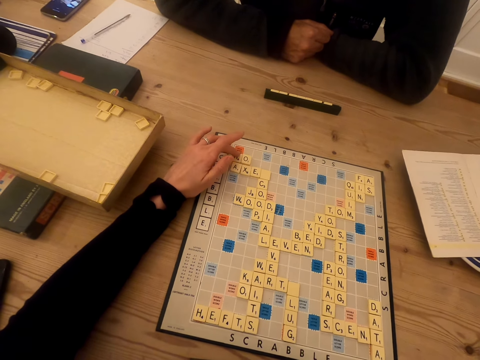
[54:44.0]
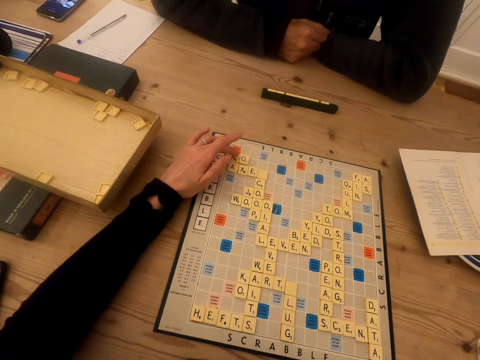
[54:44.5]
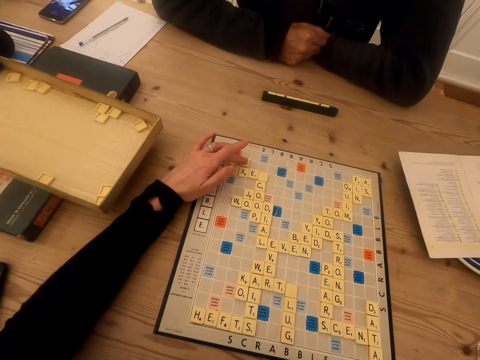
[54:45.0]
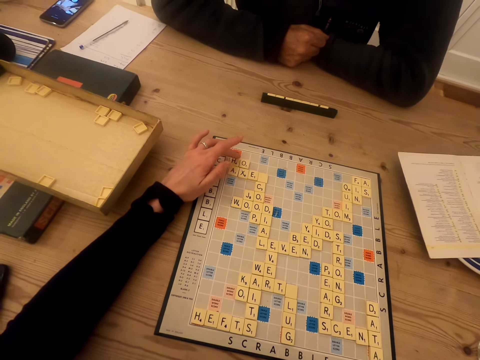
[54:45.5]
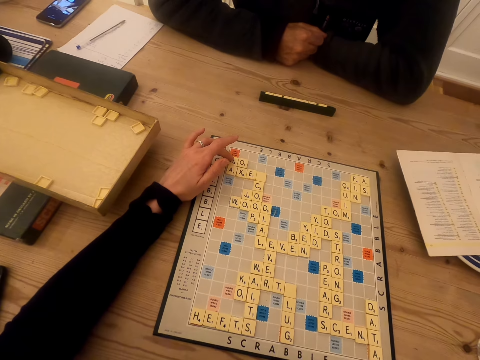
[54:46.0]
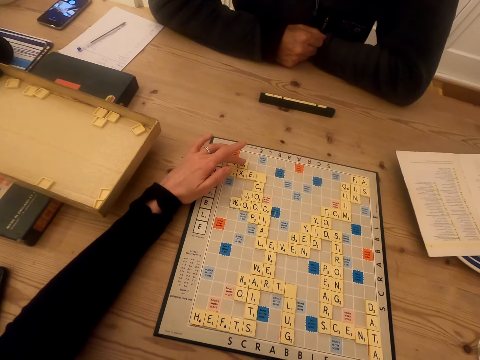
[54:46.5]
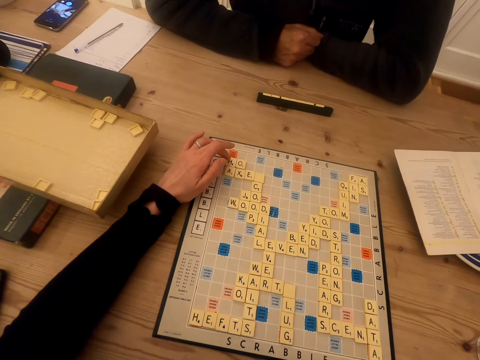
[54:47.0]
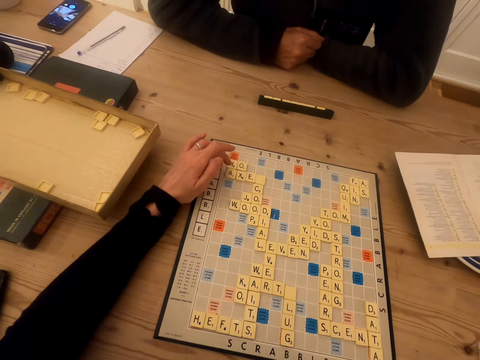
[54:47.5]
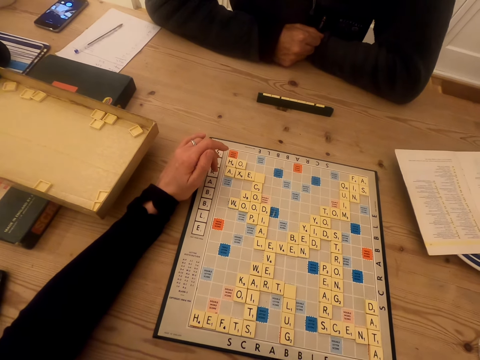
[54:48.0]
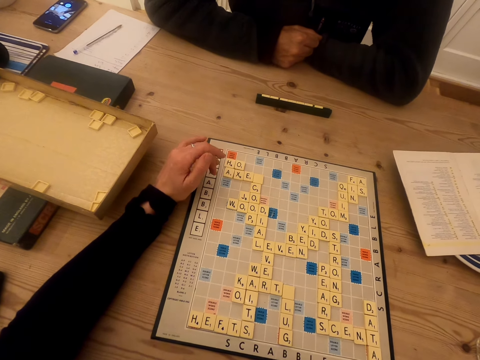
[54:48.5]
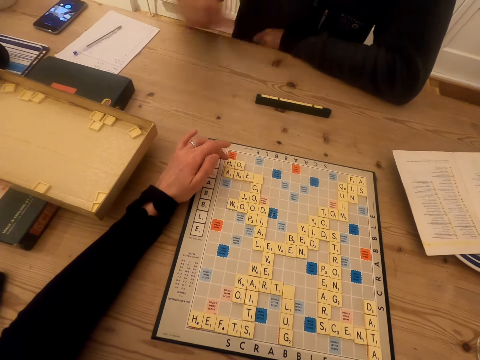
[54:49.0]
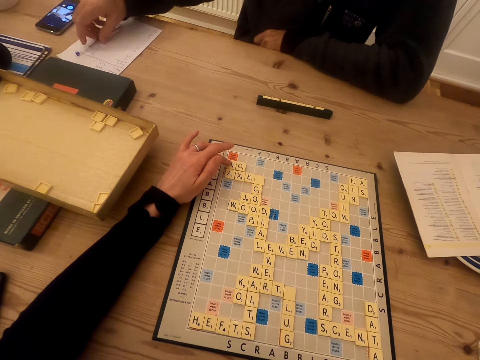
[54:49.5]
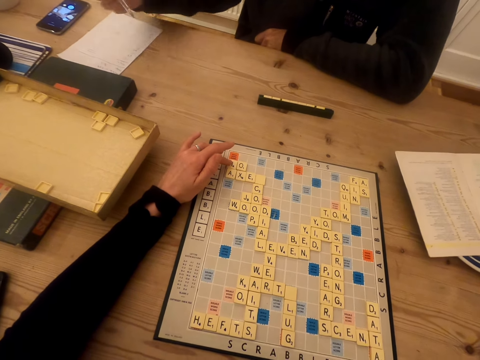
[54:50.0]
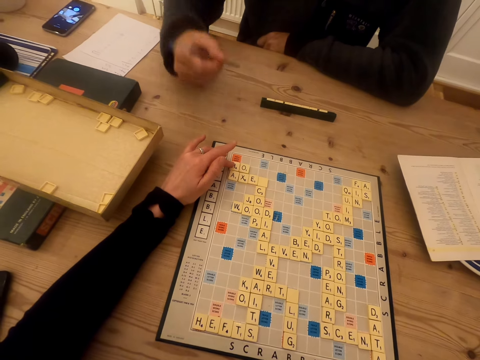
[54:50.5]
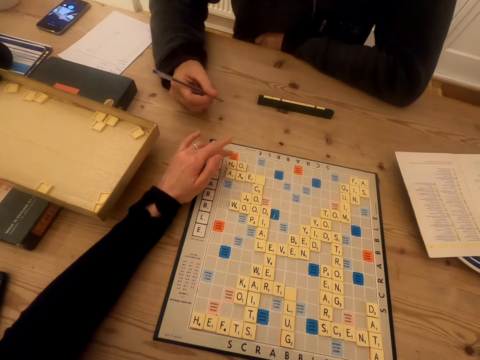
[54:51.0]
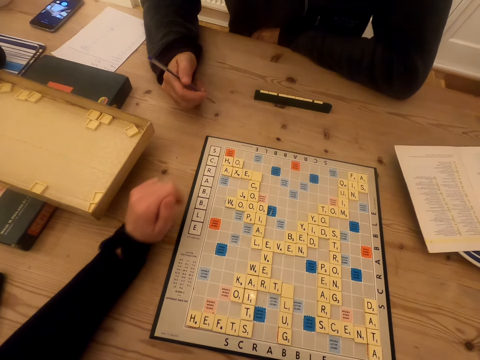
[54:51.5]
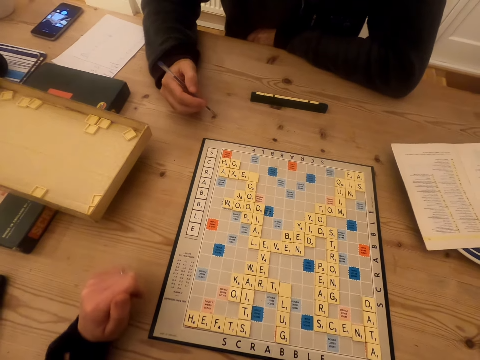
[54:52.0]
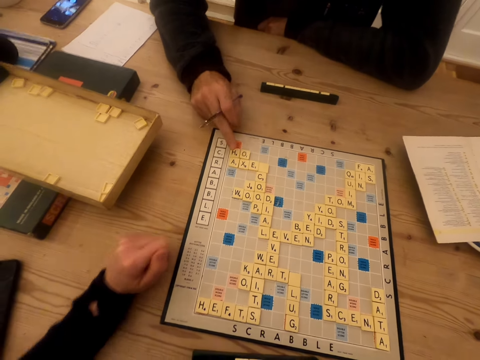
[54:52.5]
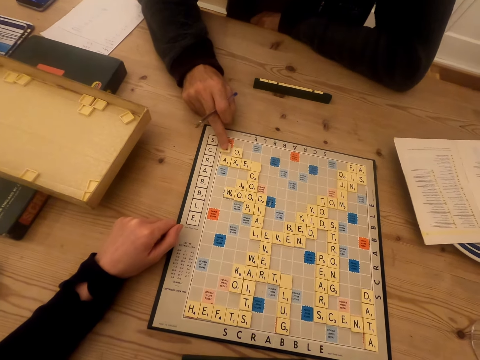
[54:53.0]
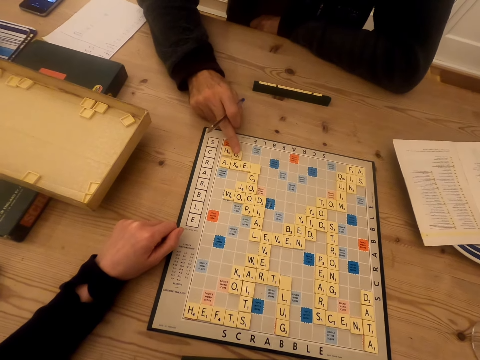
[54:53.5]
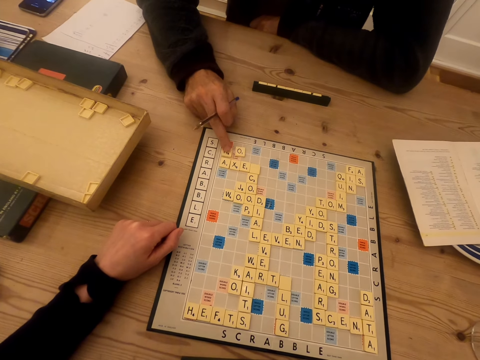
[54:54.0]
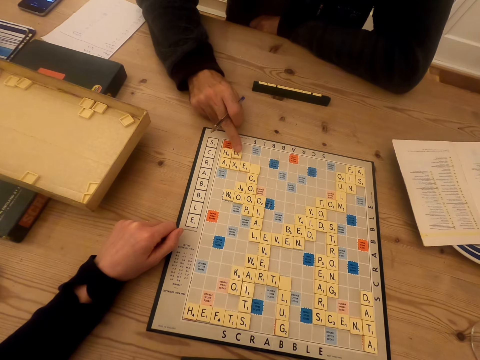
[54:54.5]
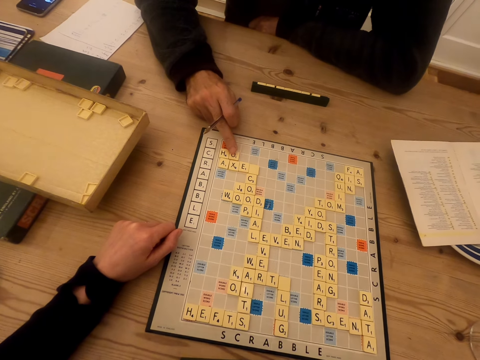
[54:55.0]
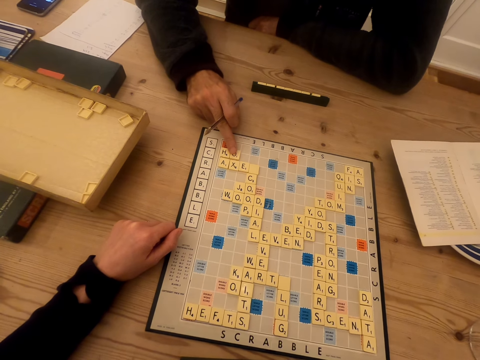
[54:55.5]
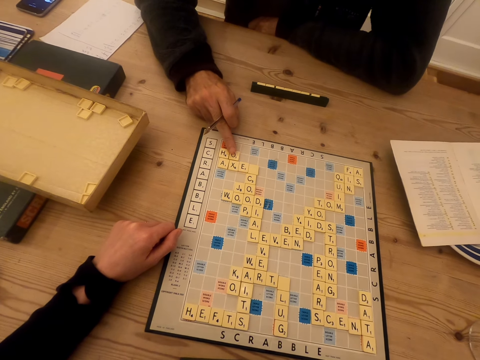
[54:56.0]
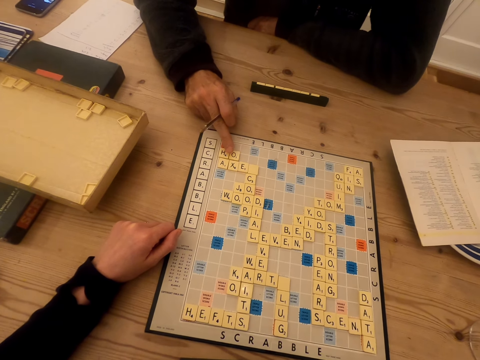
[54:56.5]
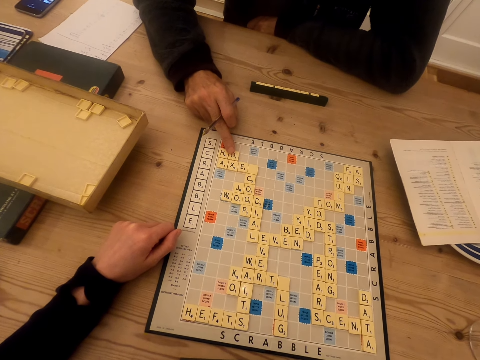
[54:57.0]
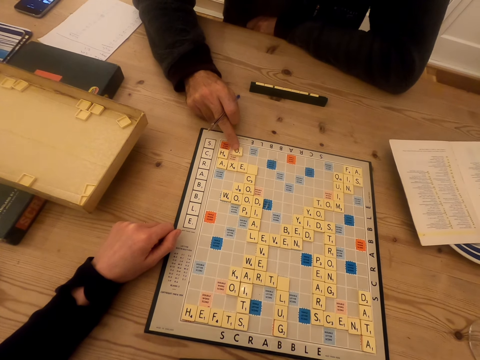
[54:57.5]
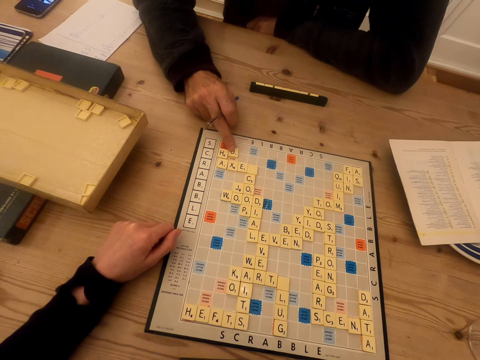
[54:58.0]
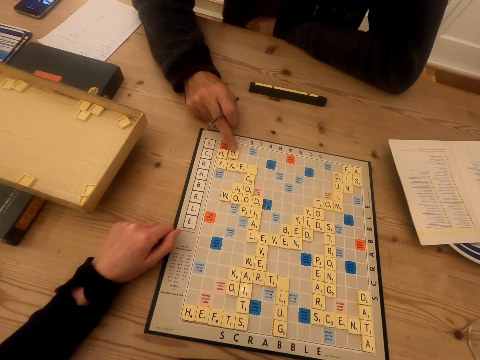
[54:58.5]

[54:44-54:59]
A man picks up a pen. The camera wearer moves the left hand. The man moves the scrabble tiles.

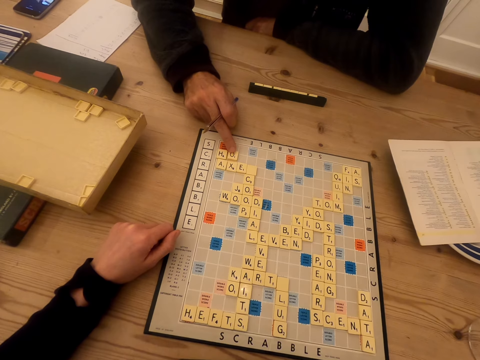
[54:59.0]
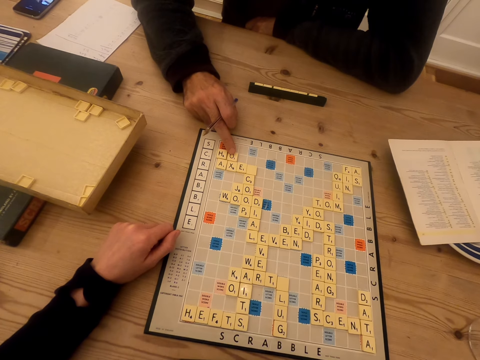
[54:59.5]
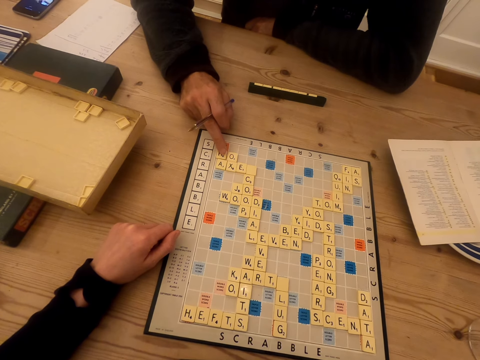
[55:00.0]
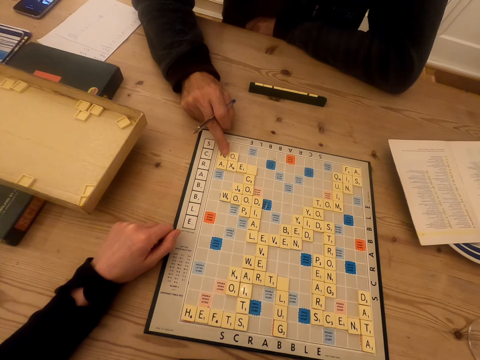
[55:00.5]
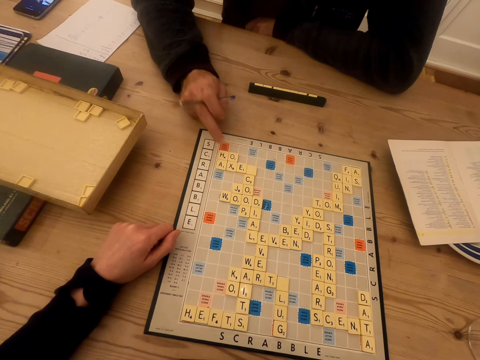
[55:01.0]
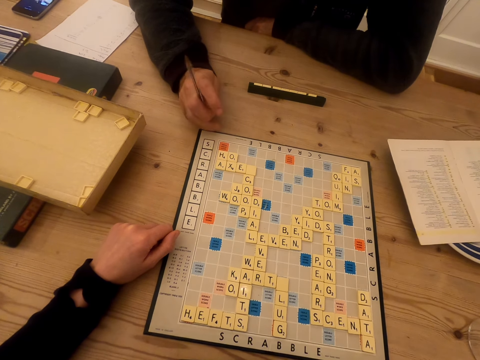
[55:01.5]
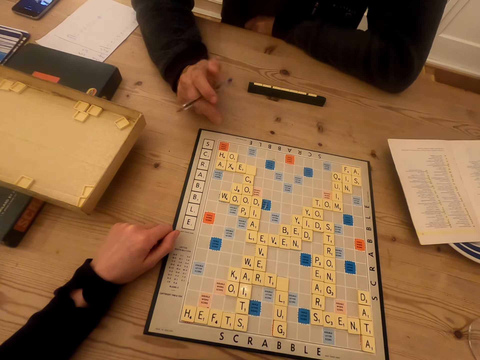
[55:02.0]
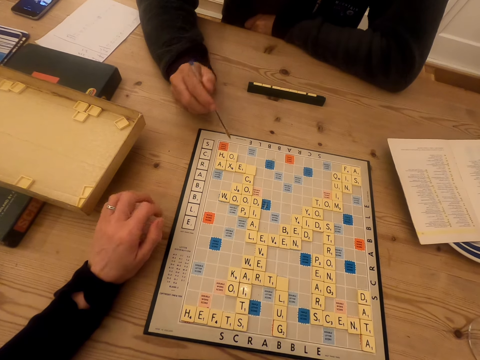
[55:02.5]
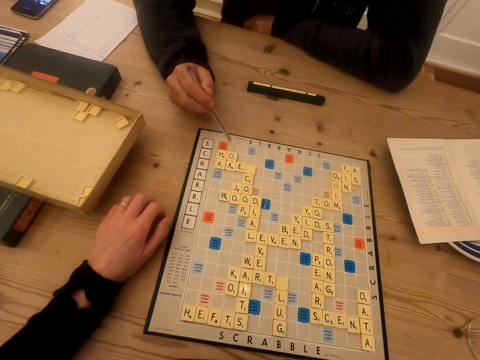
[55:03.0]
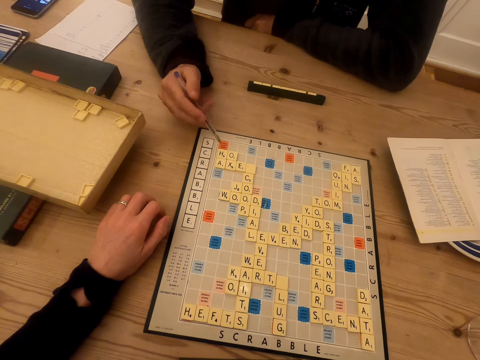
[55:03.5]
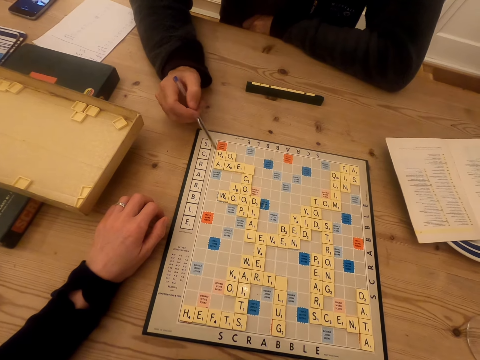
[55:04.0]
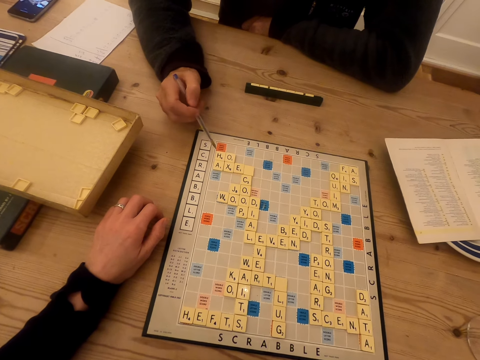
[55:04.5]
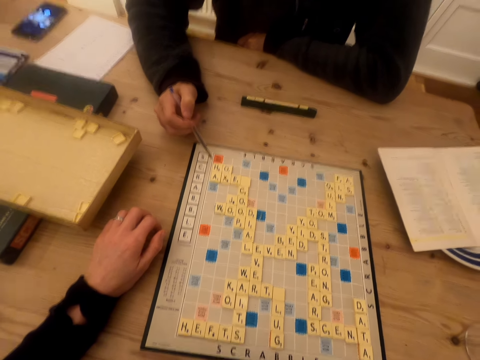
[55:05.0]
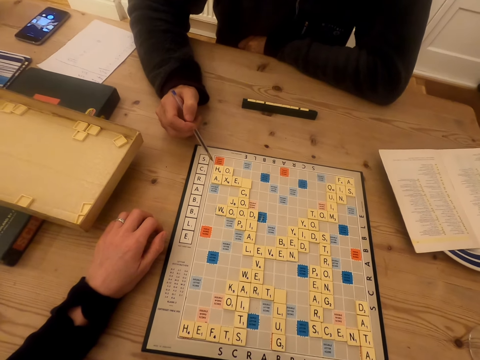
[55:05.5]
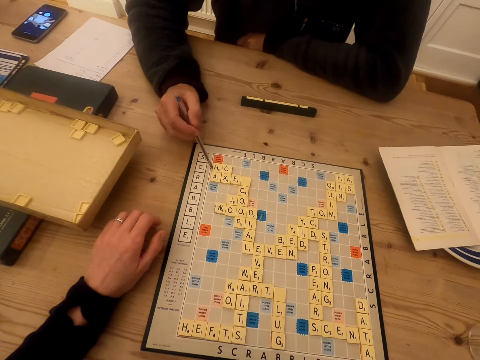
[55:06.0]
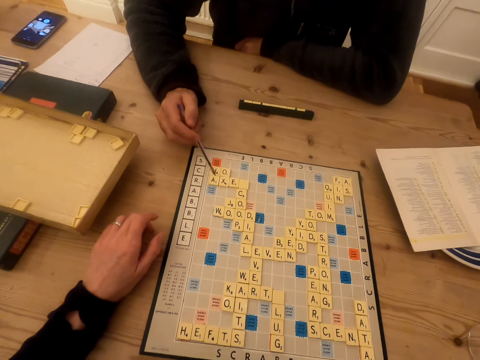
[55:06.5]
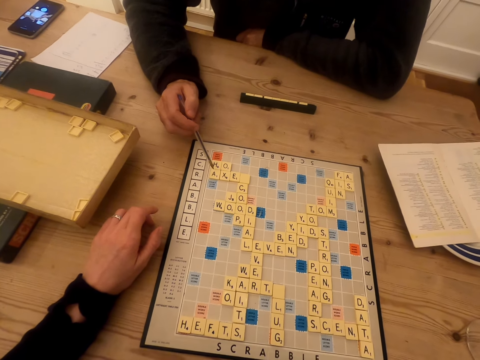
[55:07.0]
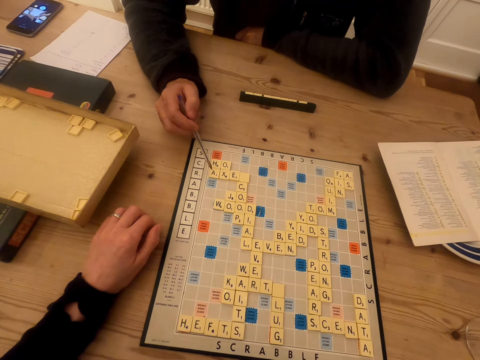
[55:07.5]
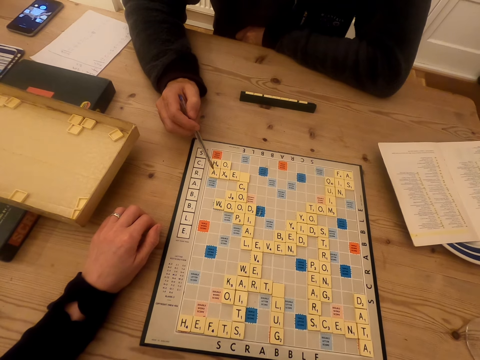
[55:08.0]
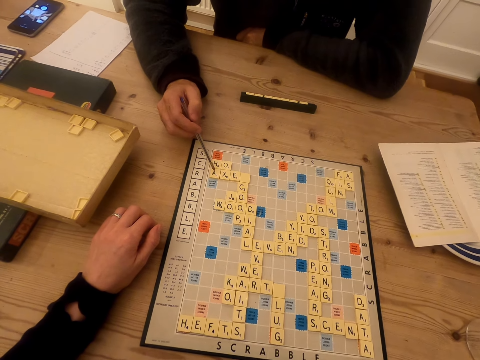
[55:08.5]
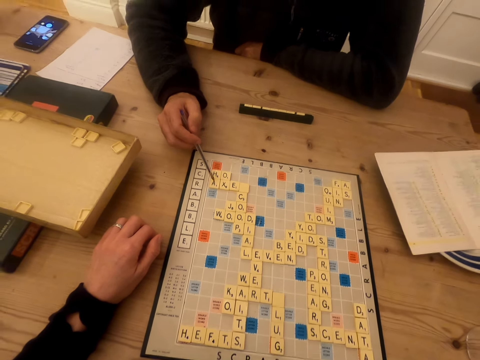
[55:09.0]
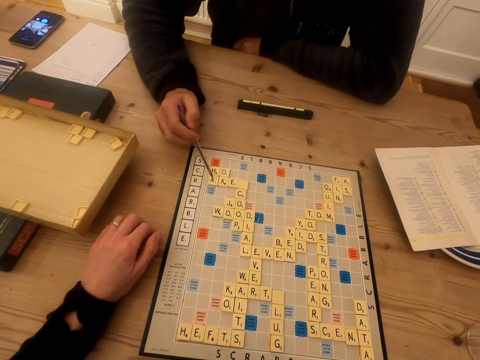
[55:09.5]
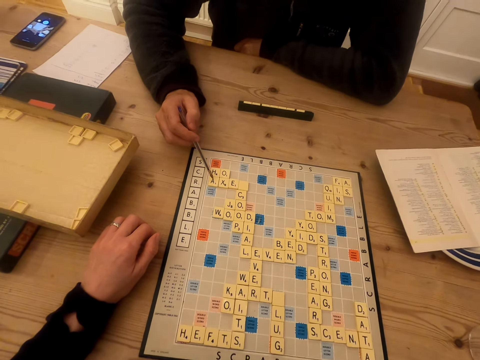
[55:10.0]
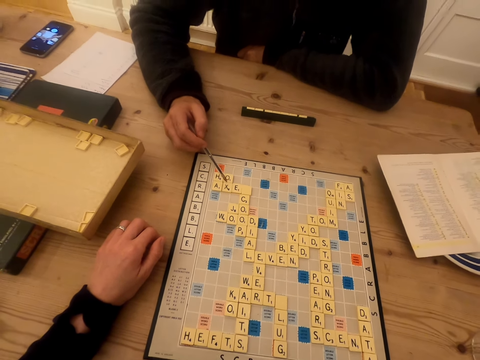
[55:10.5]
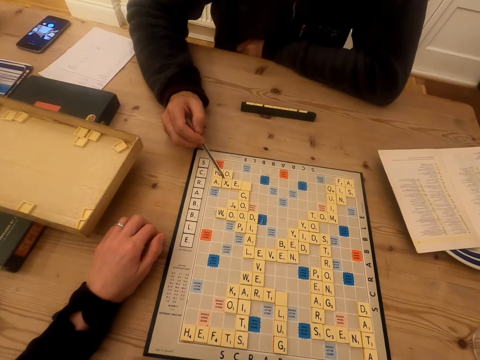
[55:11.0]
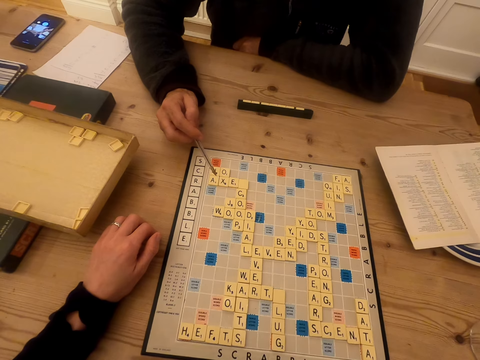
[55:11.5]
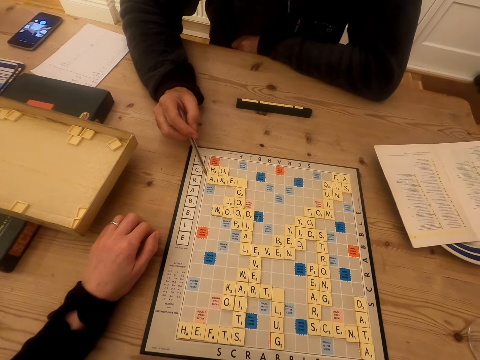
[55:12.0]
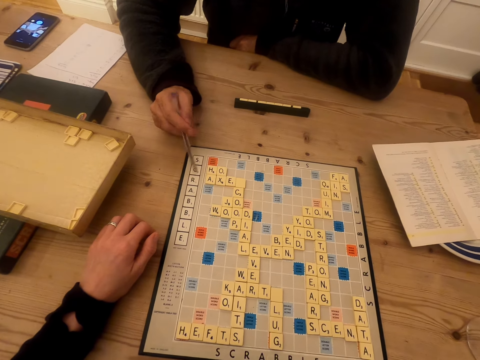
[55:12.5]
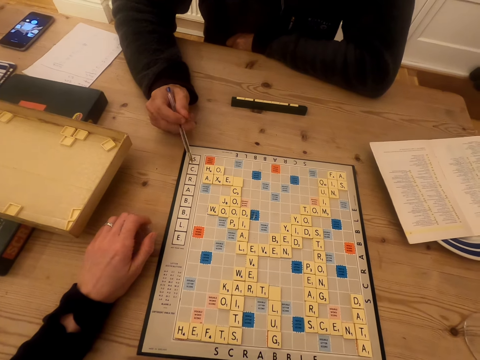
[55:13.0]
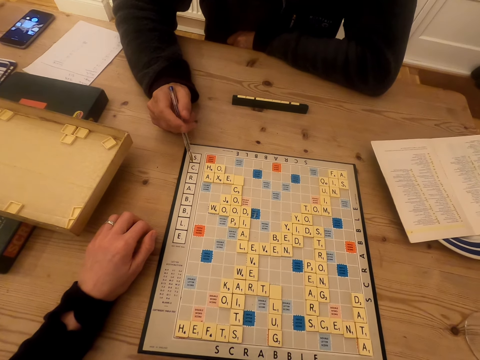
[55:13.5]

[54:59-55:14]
A man moves the pen in the hand. The camera wearer moves the pen. They point to a letter with the pen.
